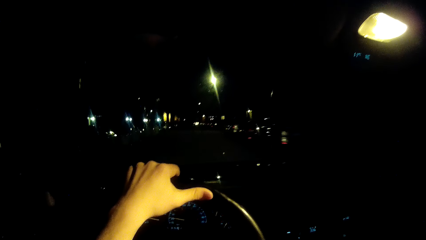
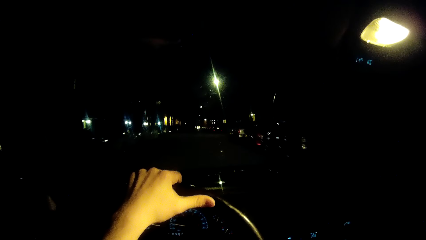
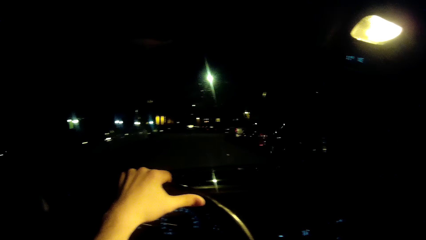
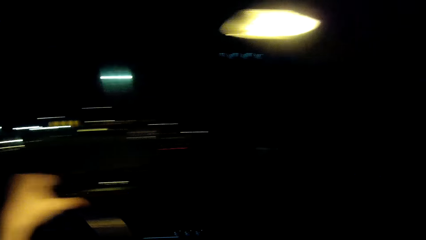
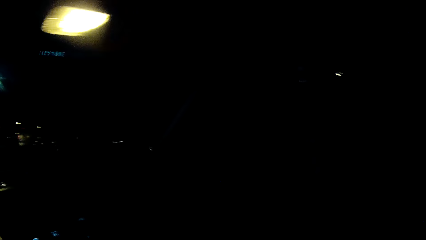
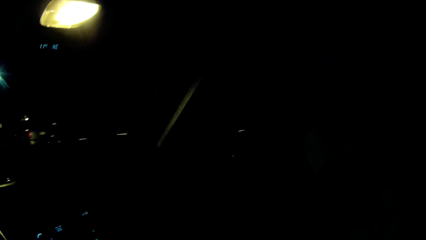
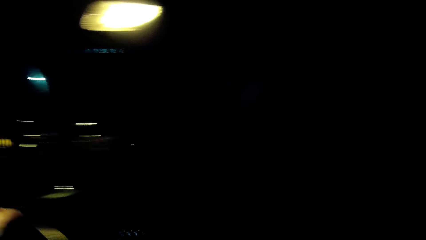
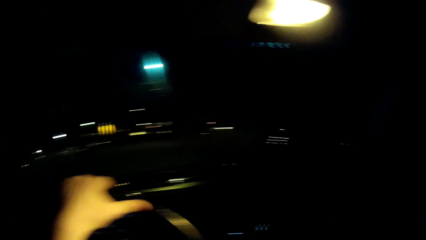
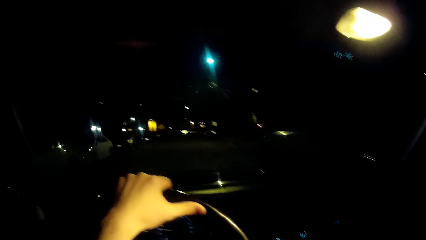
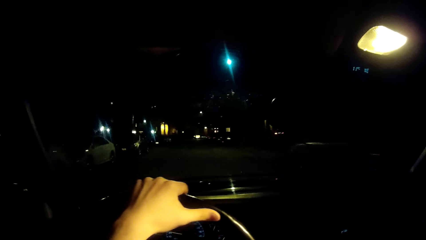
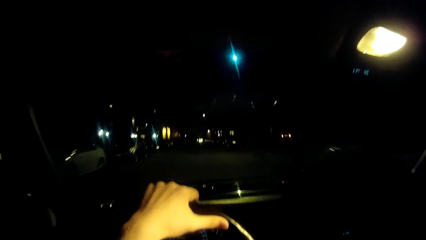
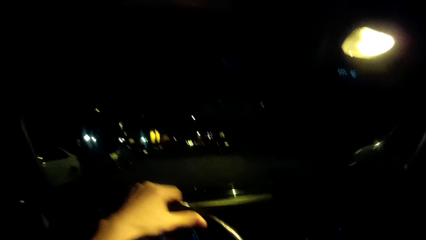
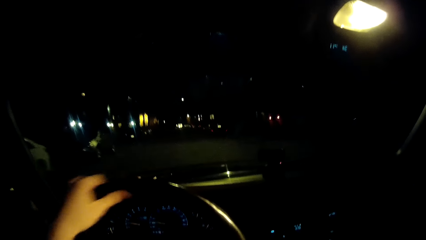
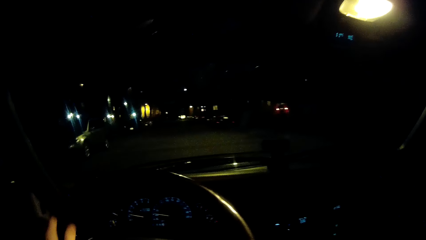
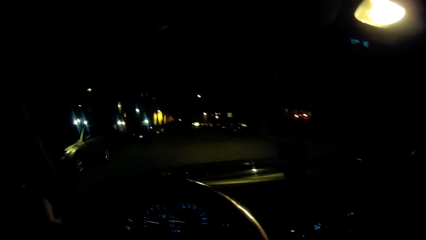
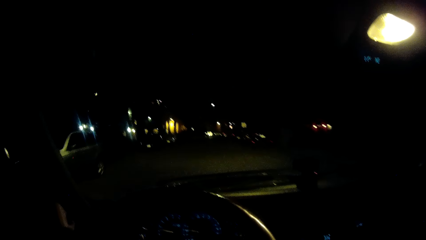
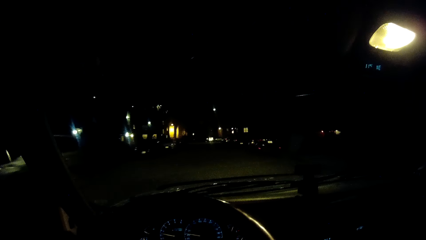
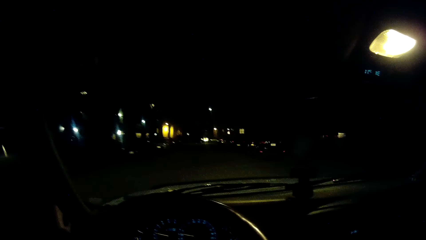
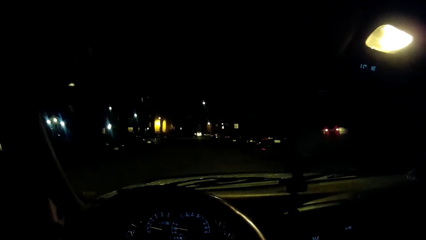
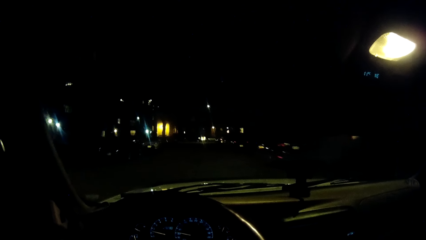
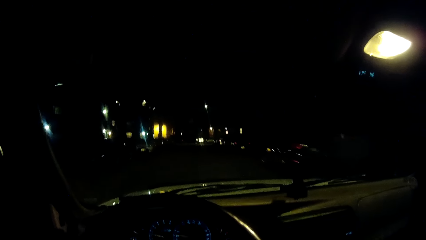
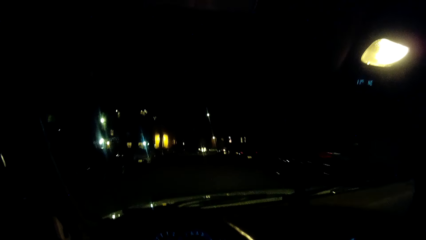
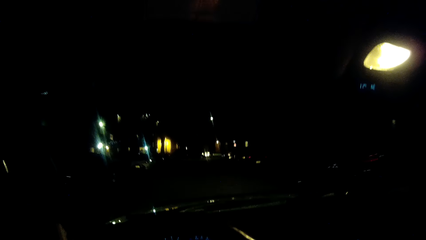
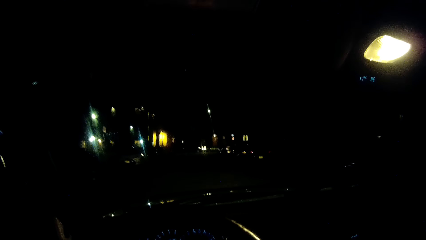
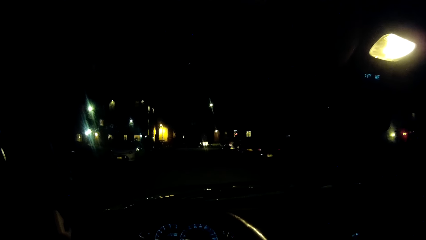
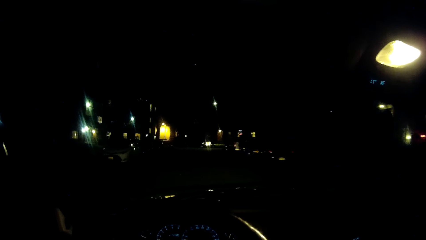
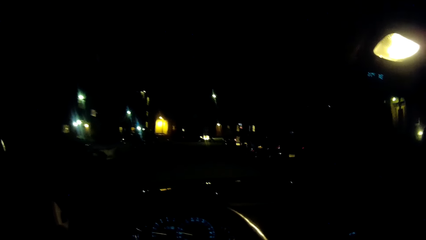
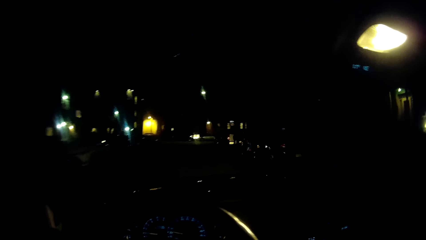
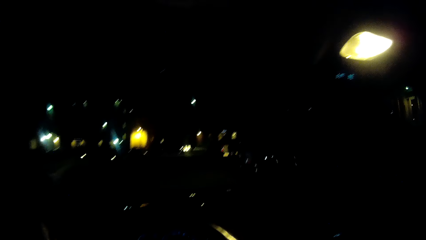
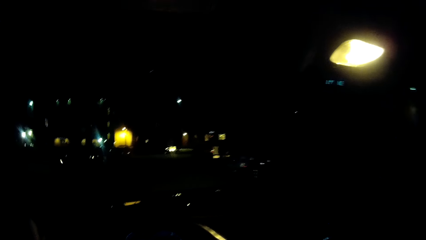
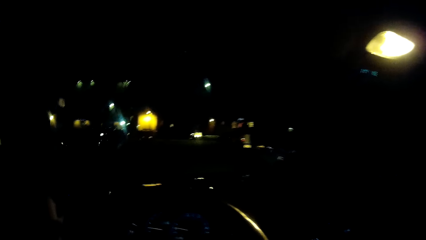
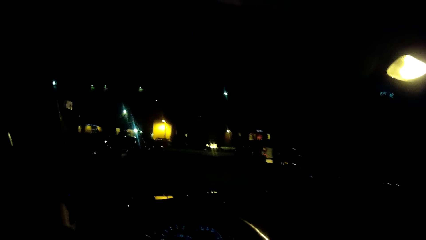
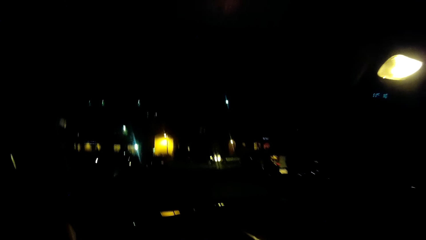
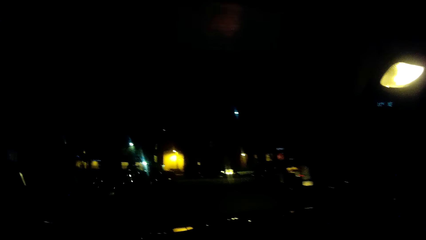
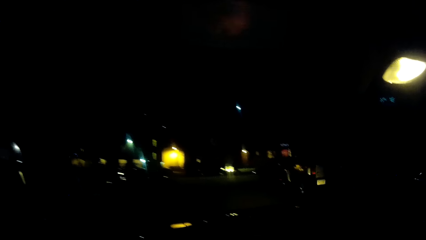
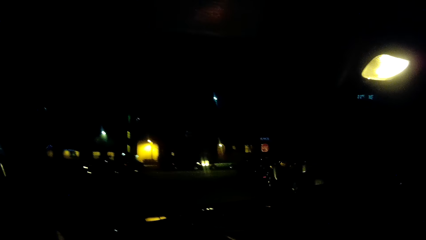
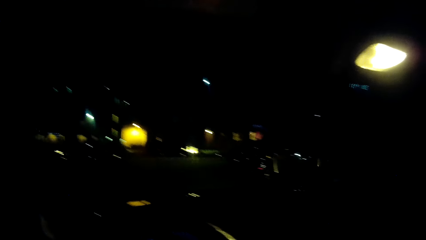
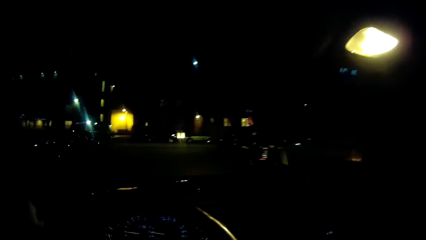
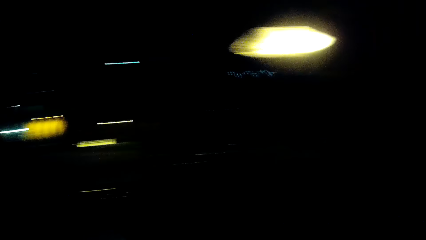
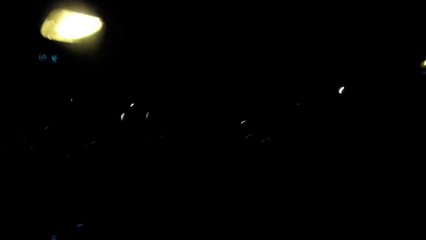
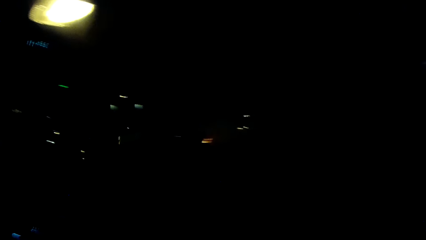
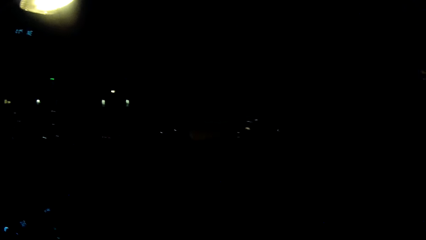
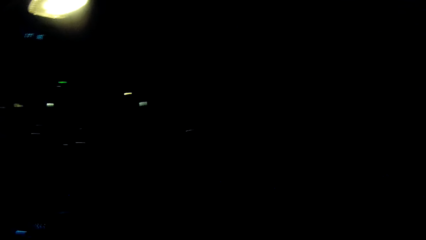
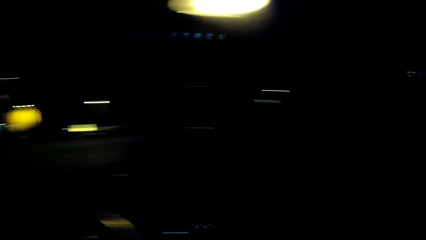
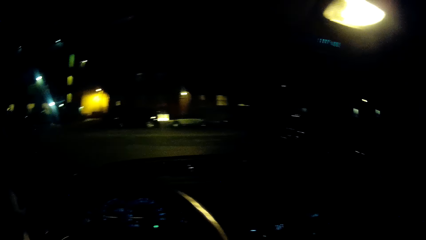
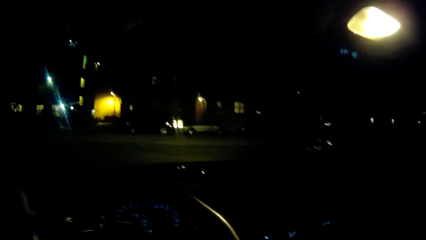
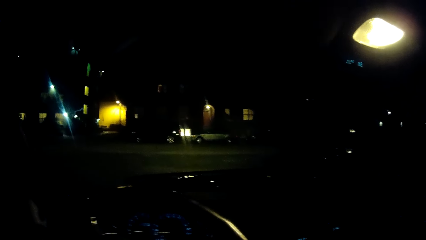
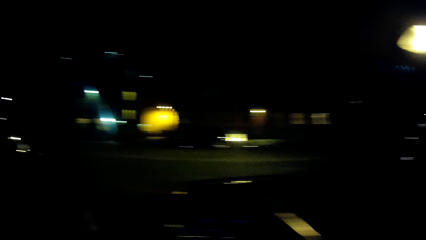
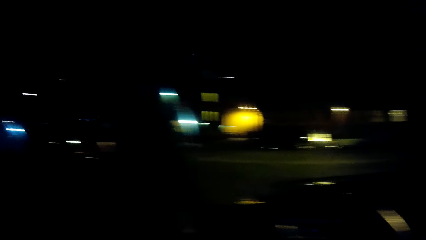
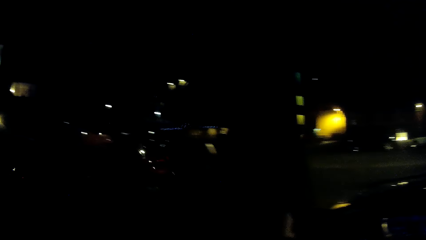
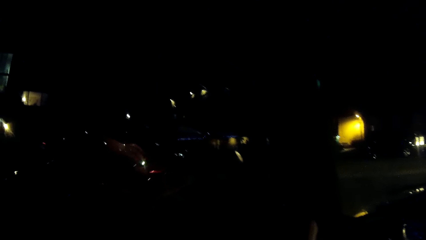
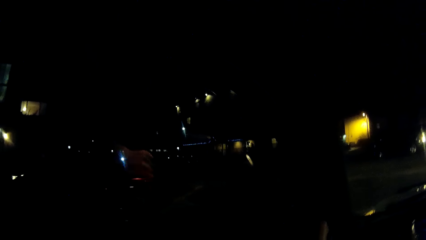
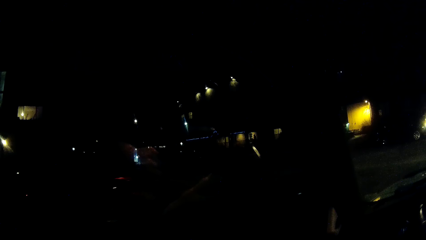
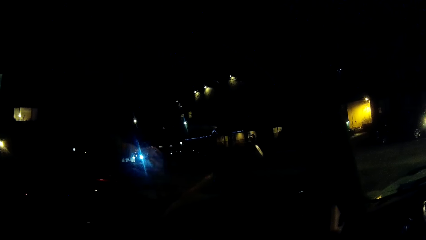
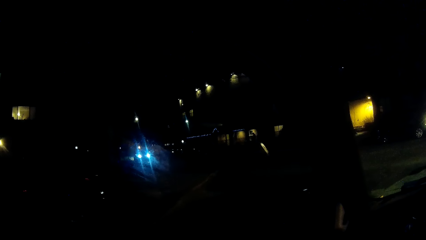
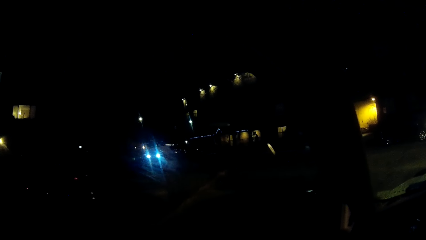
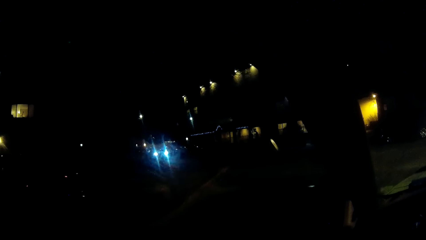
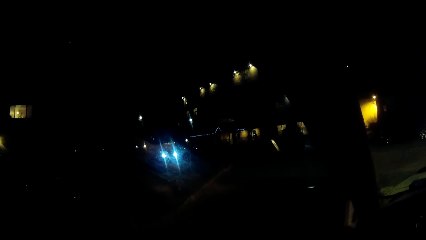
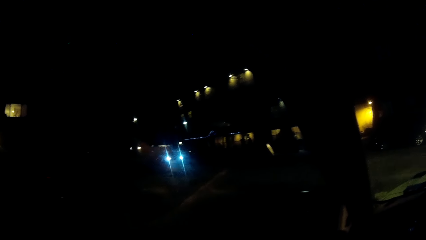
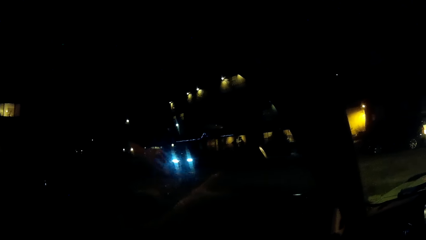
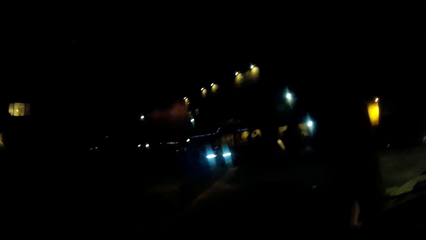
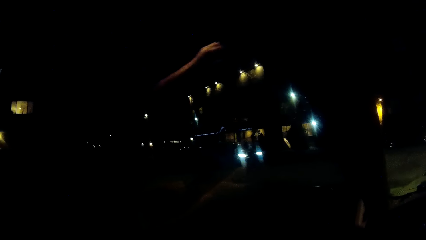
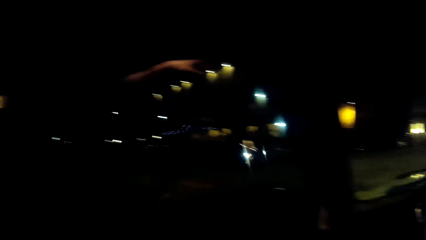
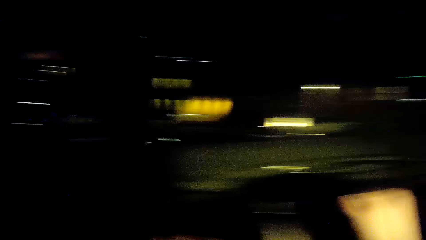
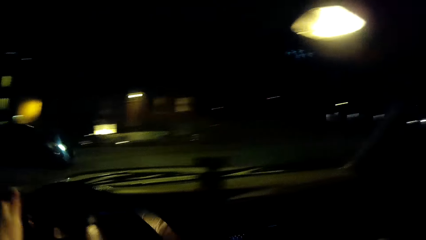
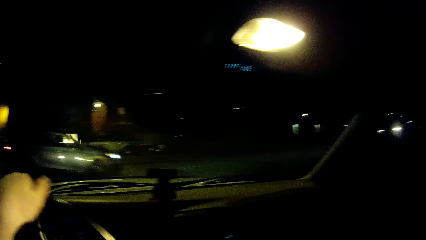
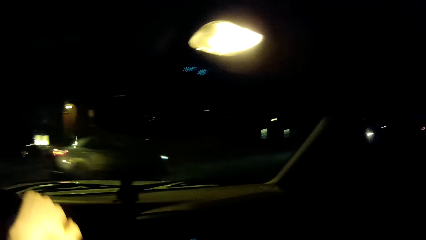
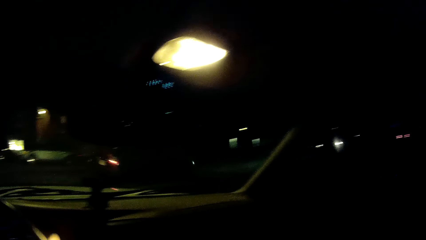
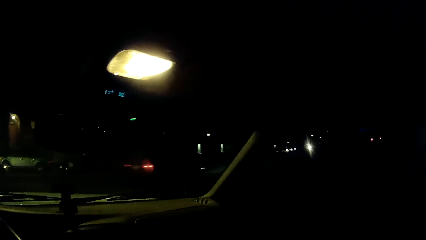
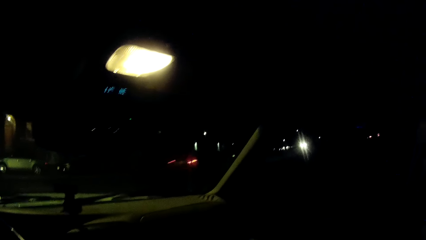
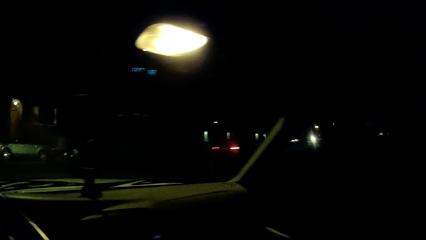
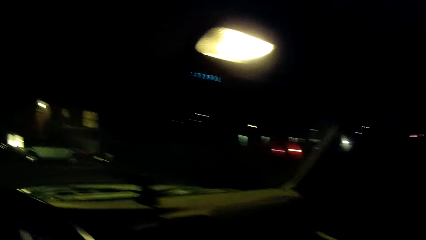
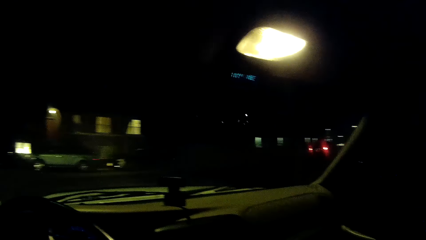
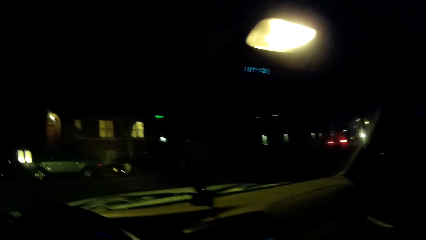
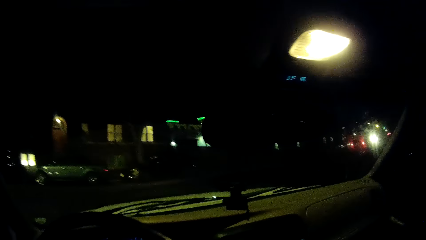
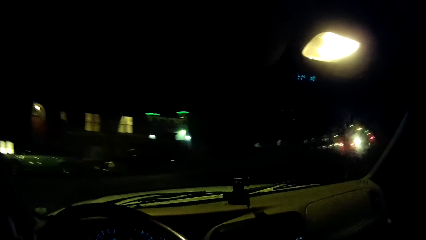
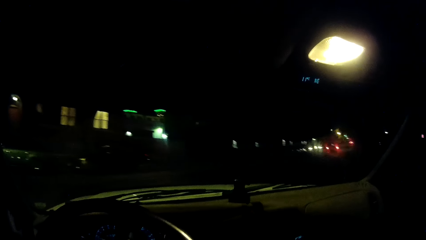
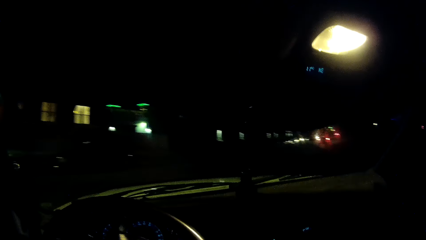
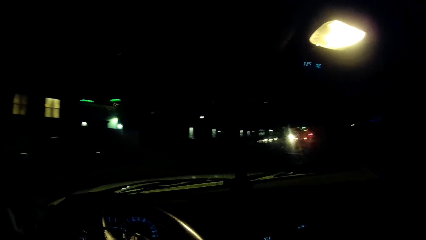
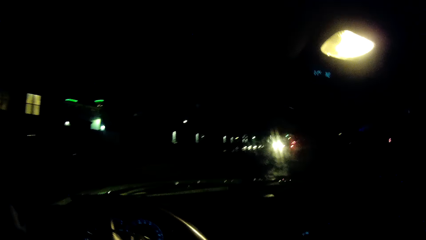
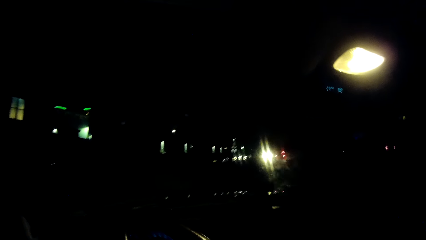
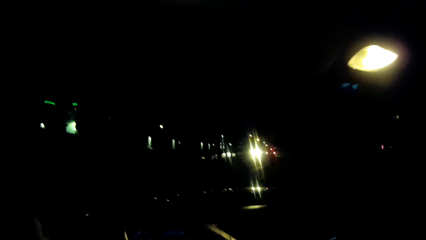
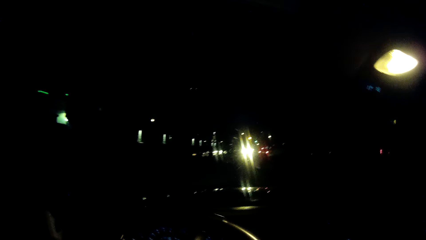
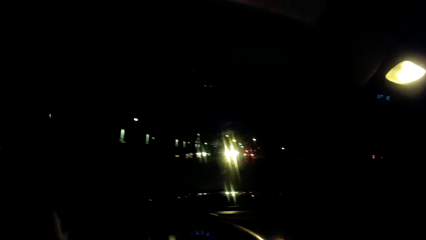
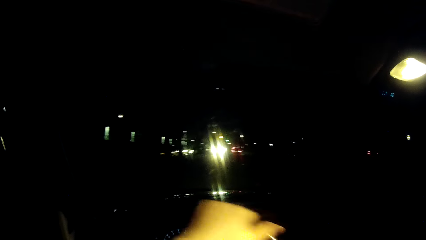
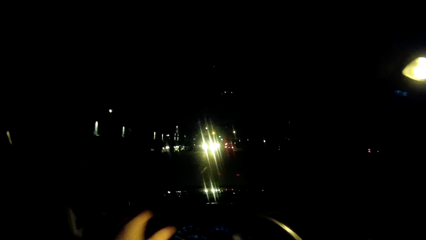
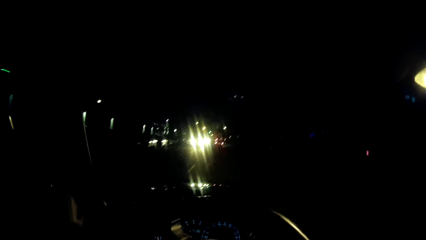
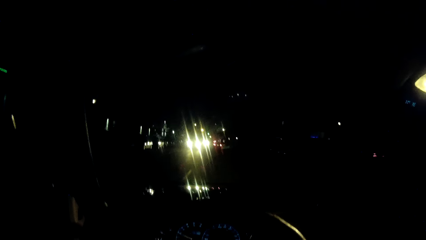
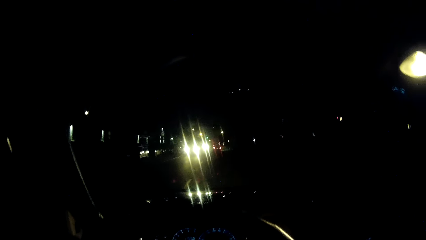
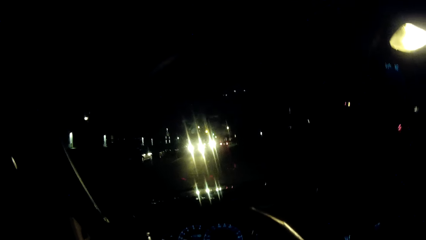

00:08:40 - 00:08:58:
The camera wearer turns the steering wheel. They drive past another car. They drive the car. They look around. They stop the car. They drive the car with the car steering wheel in hands. They drive past another car. They turn the steering wheel. They turn to the right with the car. They drive the car with the car steering wheel in hands.
